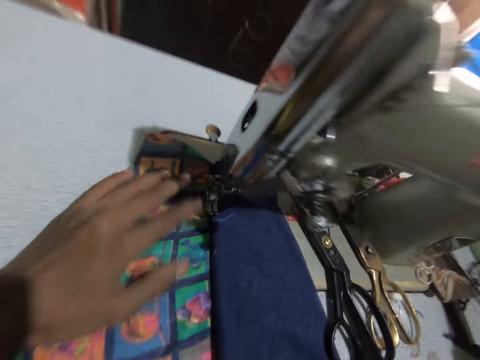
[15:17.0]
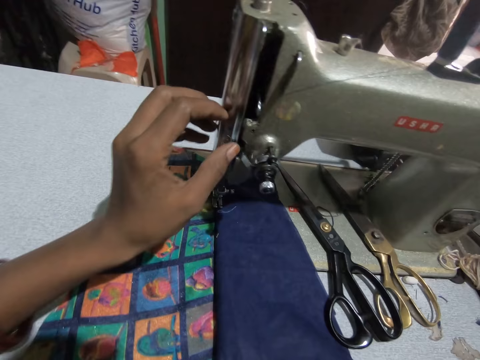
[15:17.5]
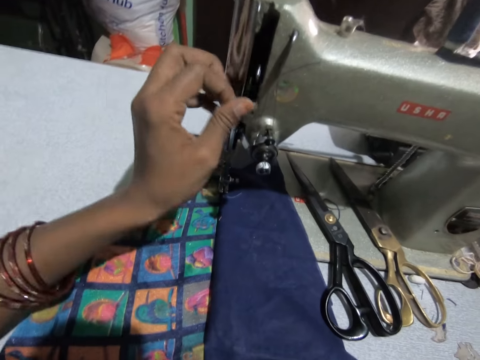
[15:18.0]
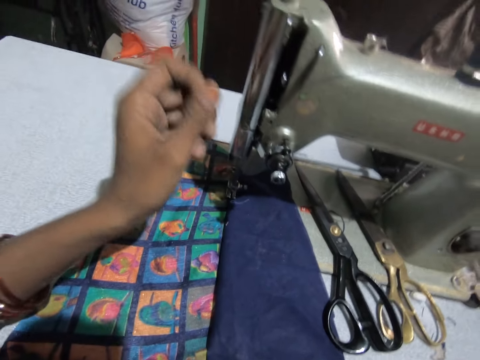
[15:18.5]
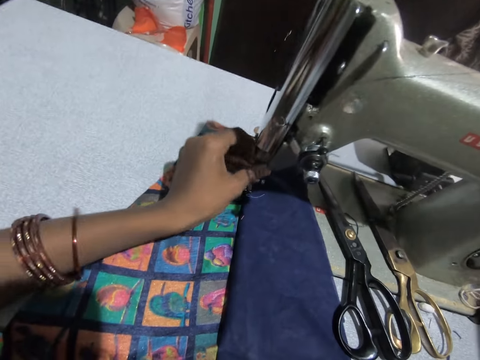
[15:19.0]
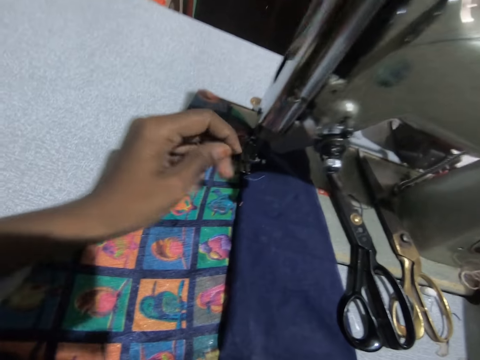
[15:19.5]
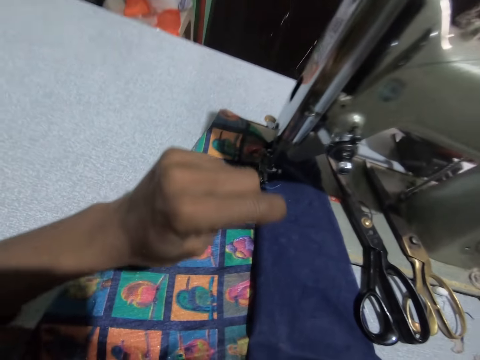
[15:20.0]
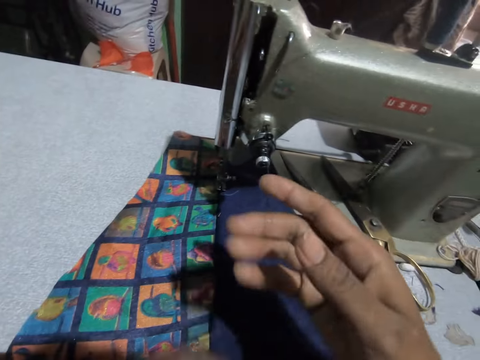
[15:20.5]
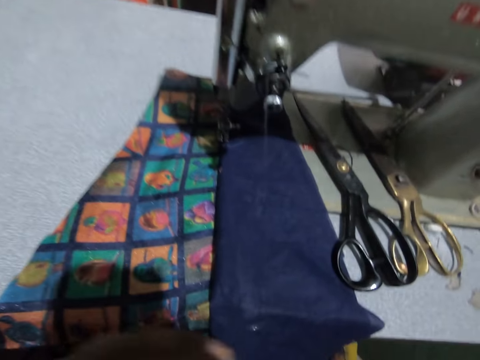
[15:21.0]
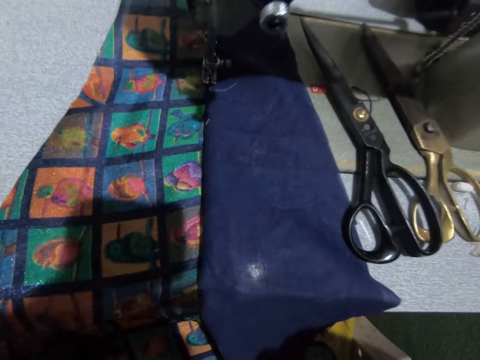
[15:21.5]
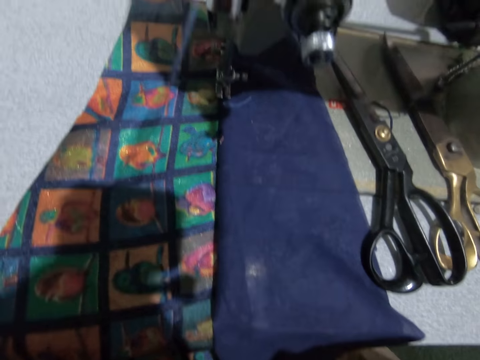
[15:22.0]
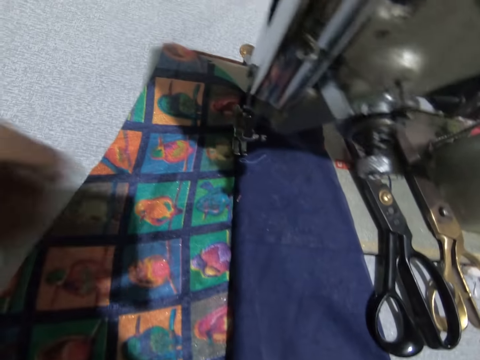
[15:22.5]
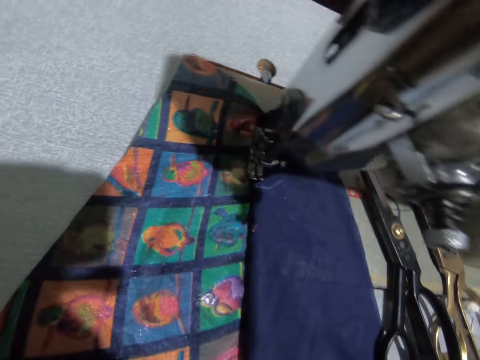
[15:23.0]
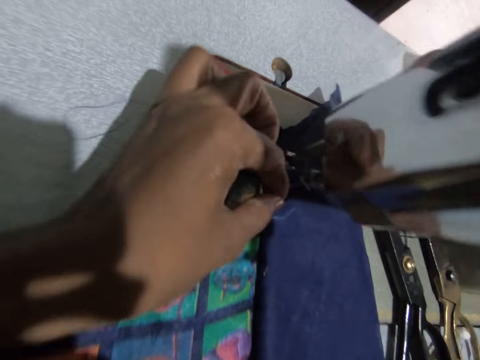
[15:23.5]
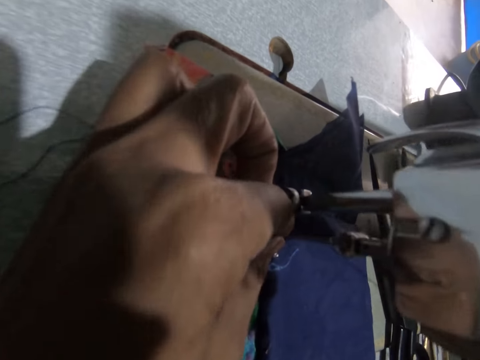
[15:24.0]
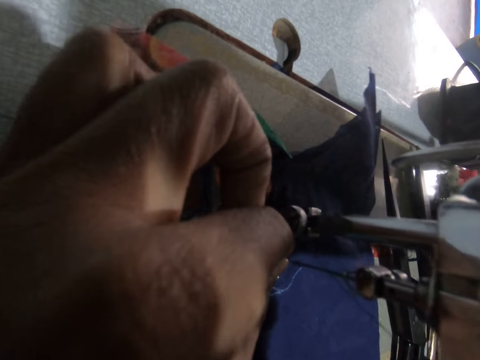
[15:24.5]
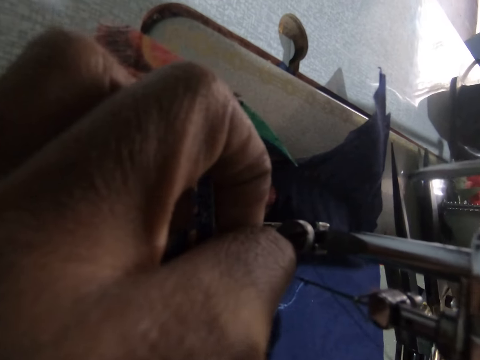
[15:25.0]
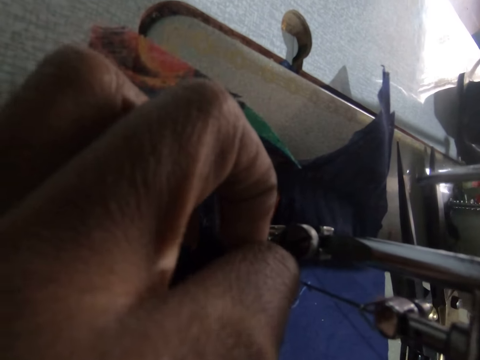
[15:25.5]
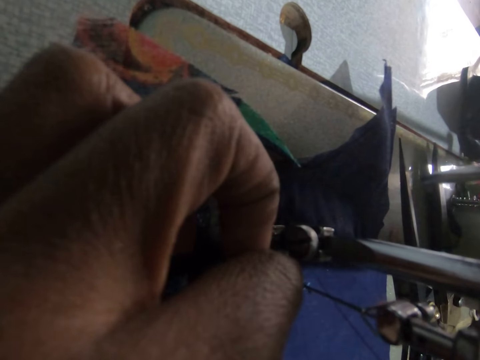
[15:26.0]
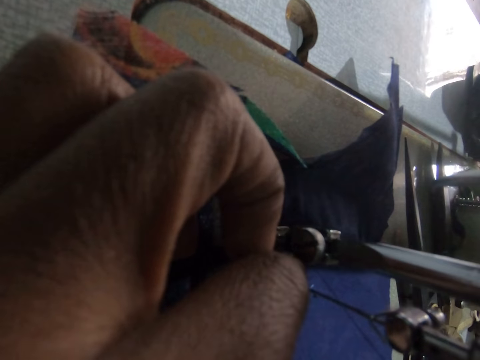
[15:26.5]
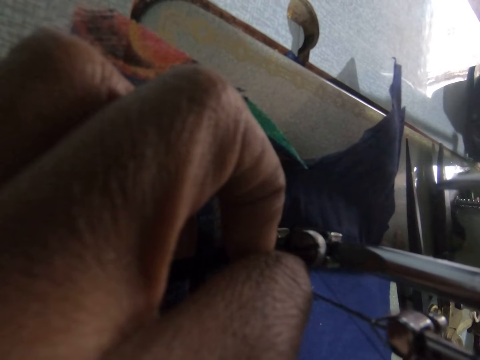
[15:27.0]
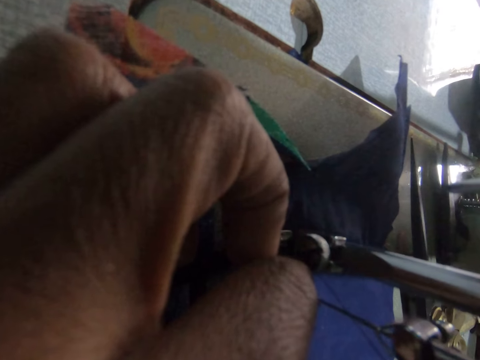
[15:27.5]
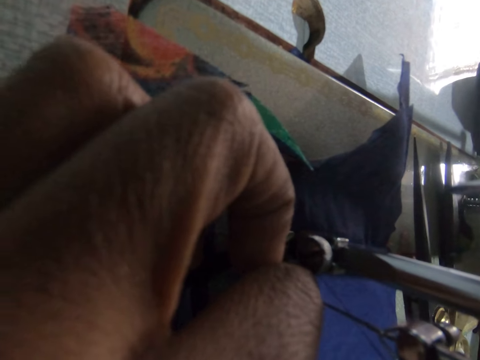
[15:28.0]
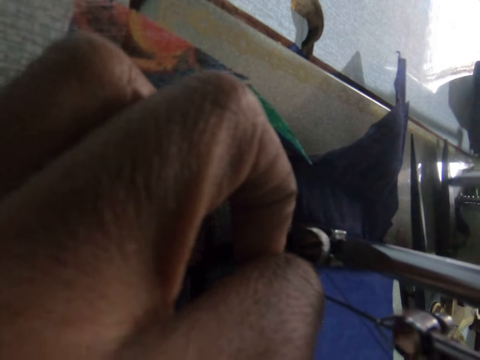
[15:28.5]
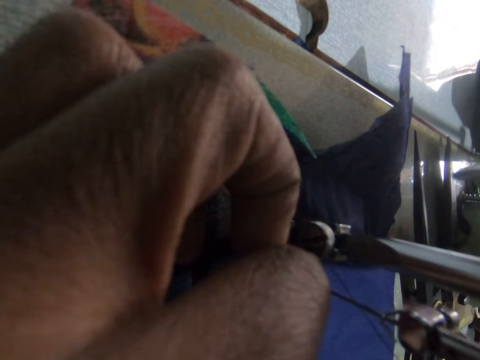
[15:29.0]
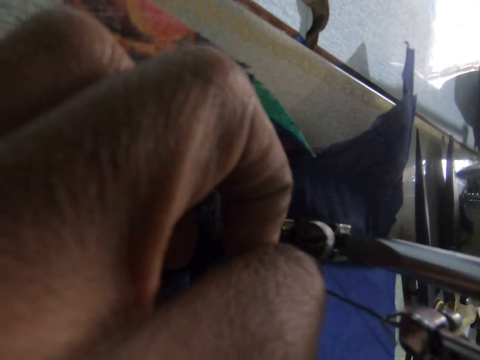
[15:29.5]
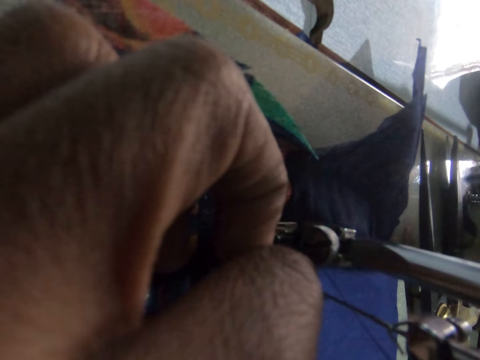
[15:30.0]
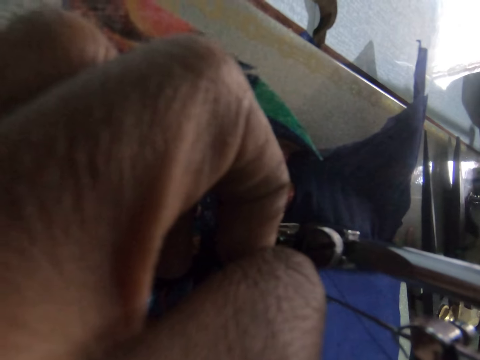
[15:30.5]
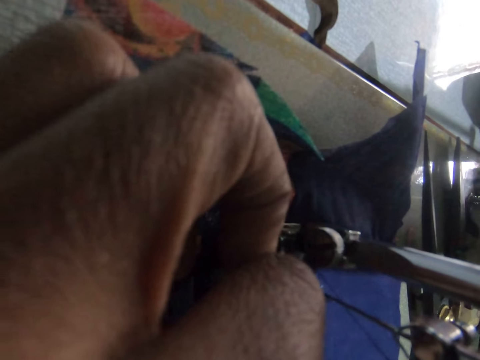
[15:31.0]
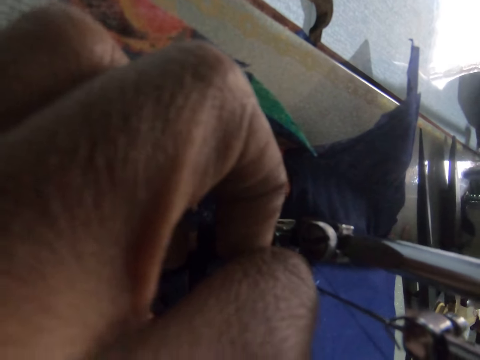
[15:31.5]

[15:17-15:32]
The camera wearer stretches a sewing string. She grabs a thread on the sewing machine with her left hand. She fixes the thread in the sewing machine with her left hand.

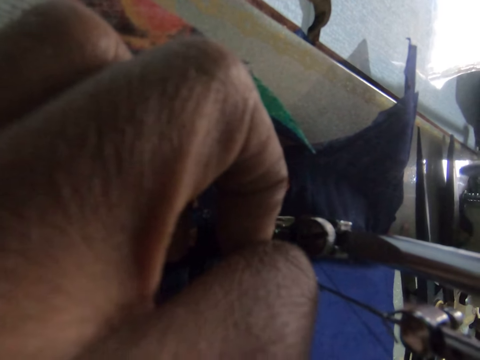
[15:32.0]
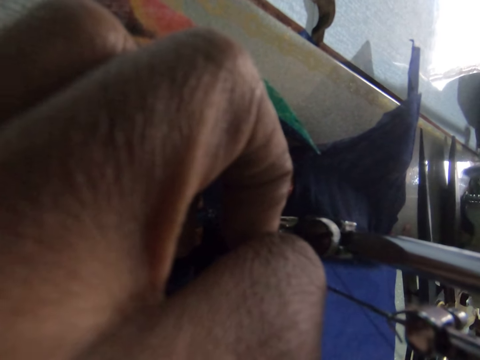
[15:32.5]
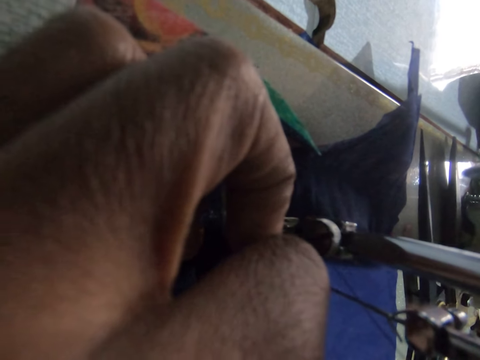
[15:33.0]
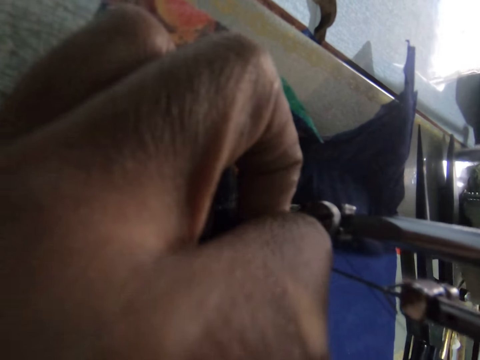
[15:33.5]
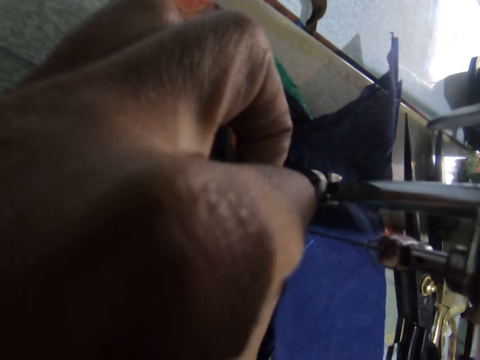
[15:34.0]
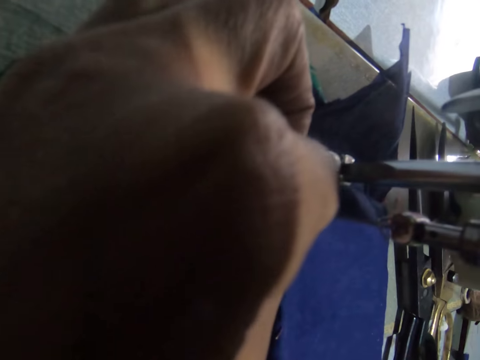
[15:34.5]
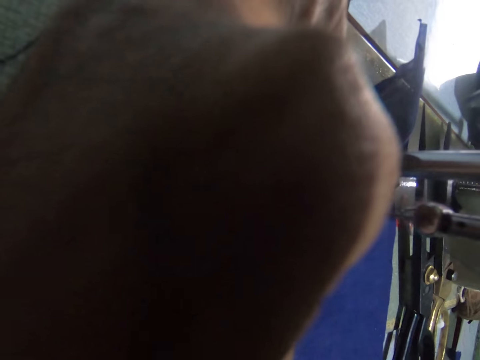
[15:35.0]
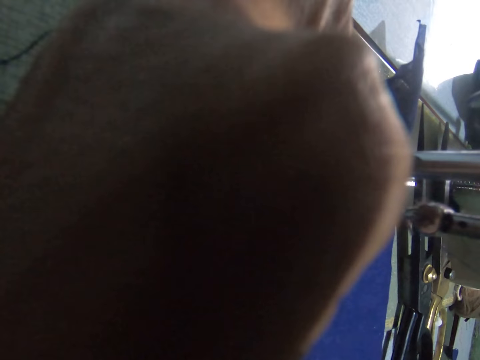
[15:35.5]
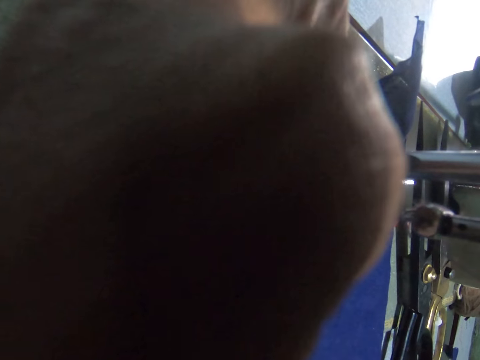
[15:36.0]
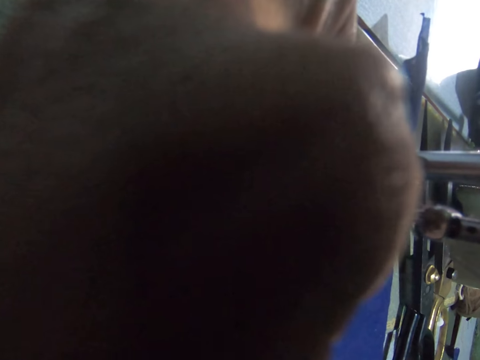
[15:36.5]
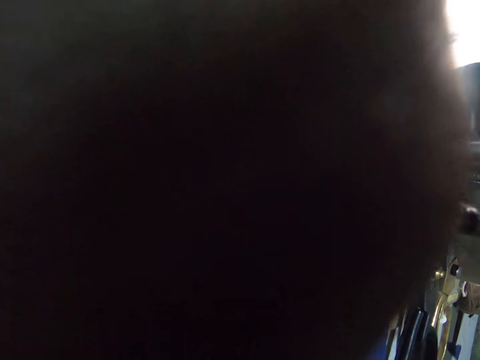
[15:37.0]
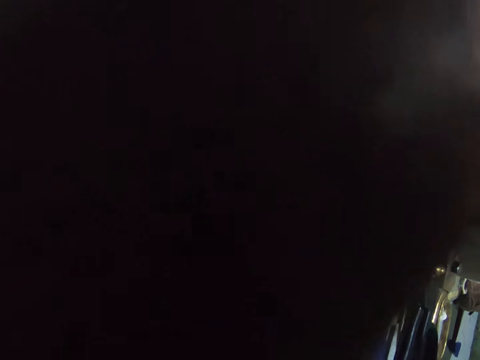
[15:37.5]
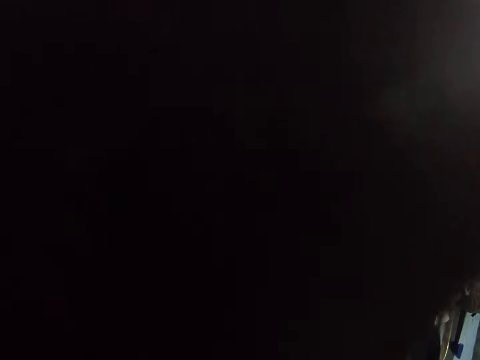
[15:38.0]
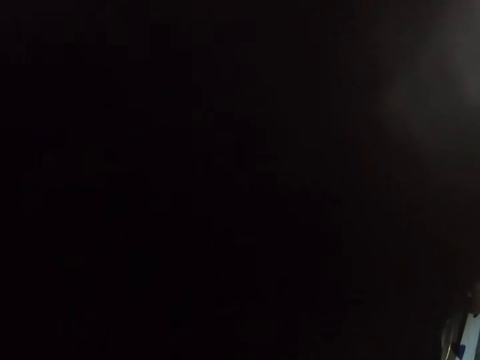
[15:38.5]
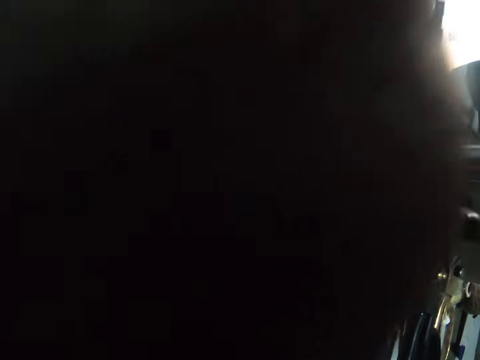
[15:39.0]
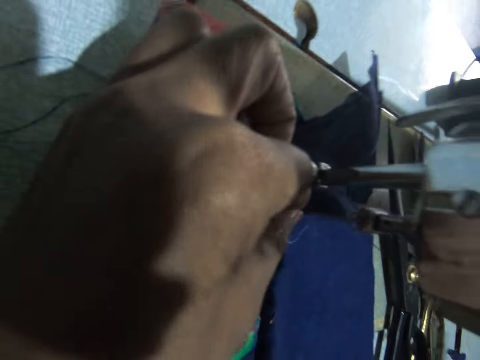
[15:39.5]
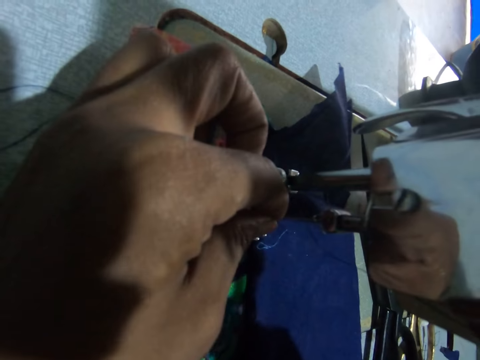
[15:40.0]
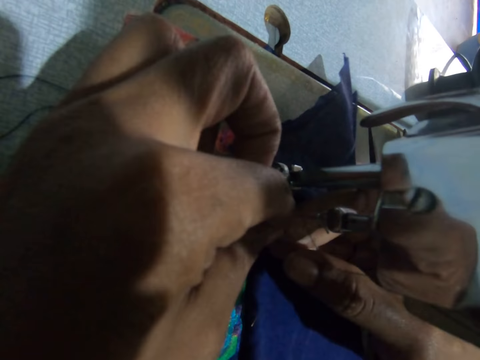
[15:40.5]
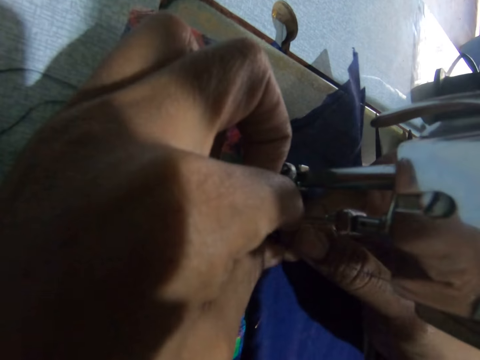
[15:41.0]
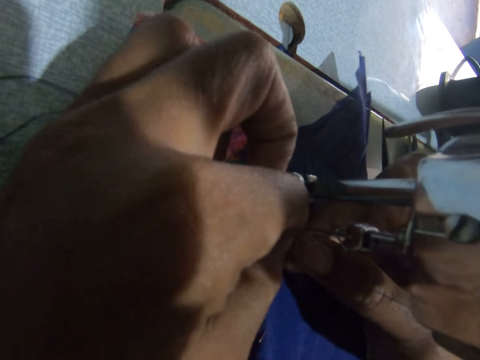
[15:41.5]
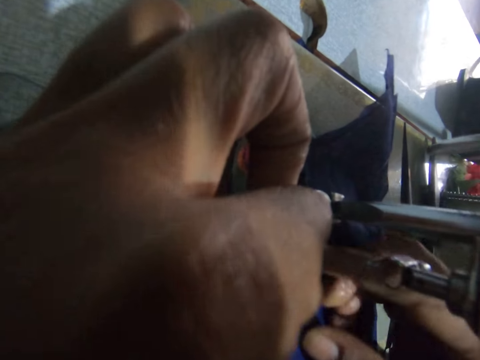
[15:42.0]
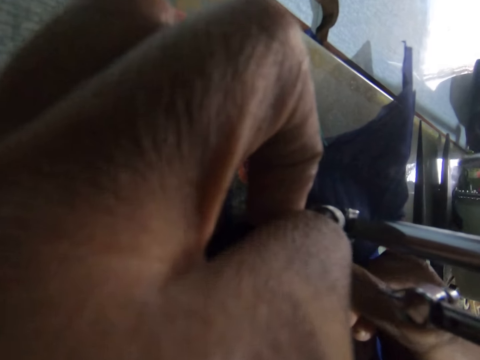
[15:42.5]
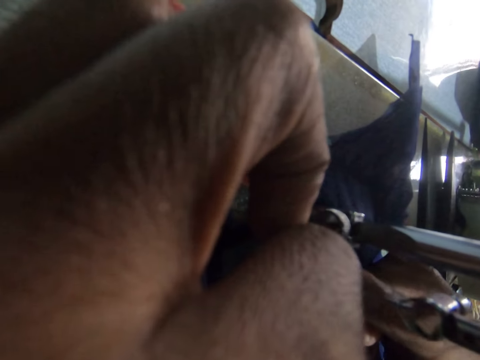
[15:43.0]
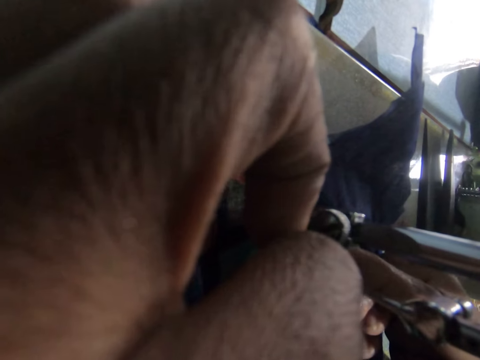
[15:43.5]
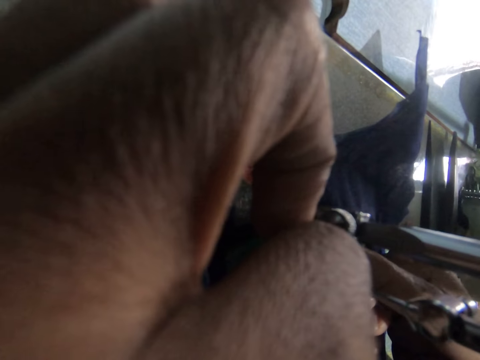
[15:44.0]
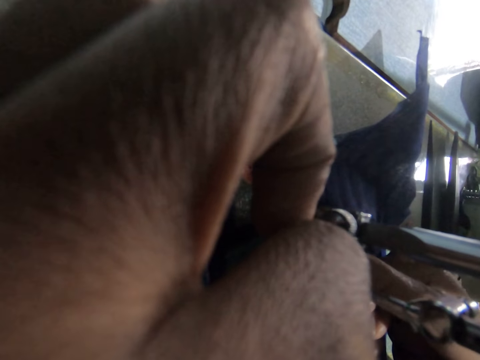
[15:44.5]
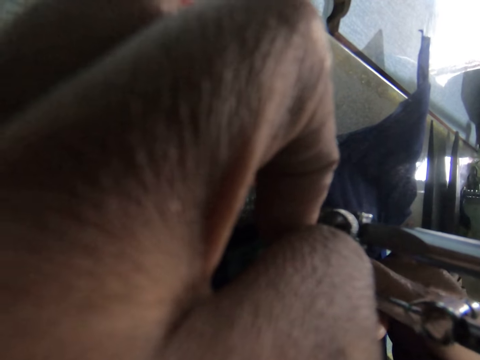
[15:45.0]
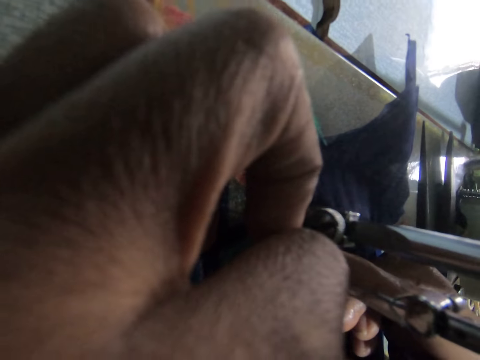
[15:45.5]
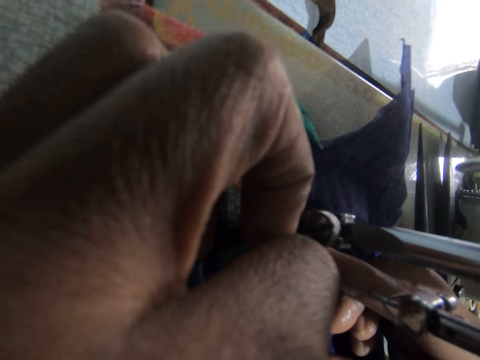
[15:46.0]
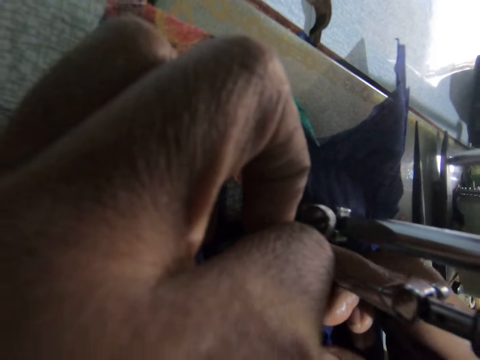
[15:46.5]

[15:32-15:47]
The camera wearer pulls the thread with her right hand.
